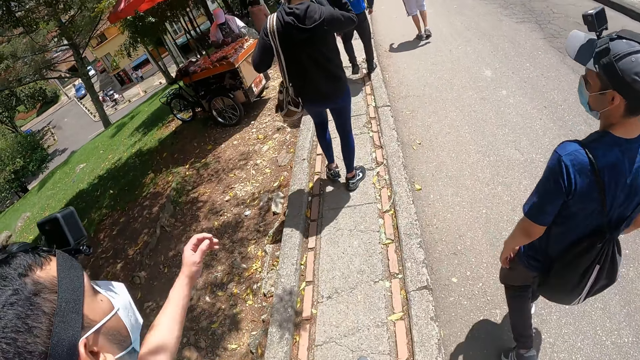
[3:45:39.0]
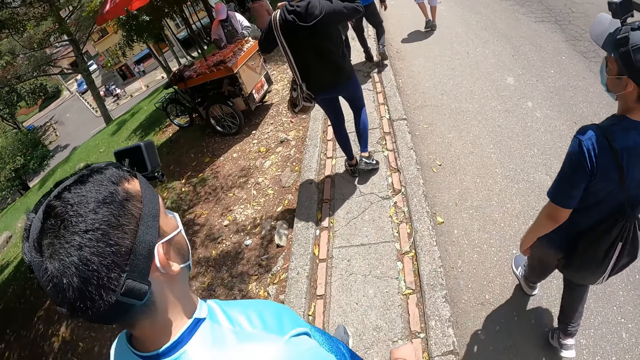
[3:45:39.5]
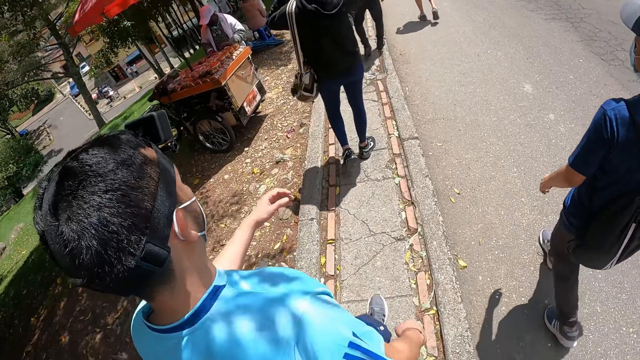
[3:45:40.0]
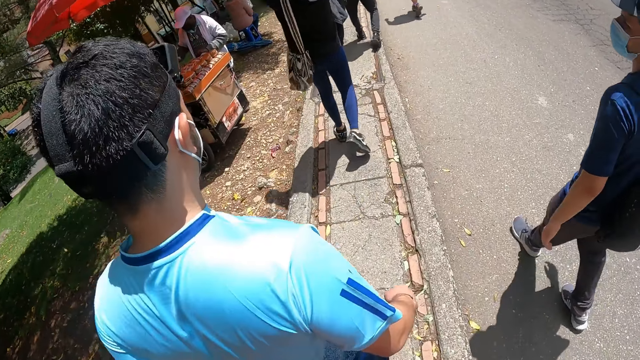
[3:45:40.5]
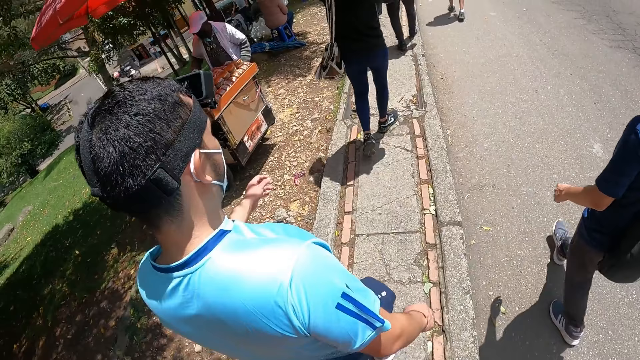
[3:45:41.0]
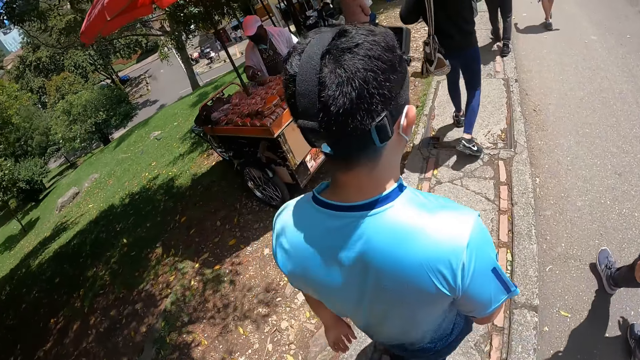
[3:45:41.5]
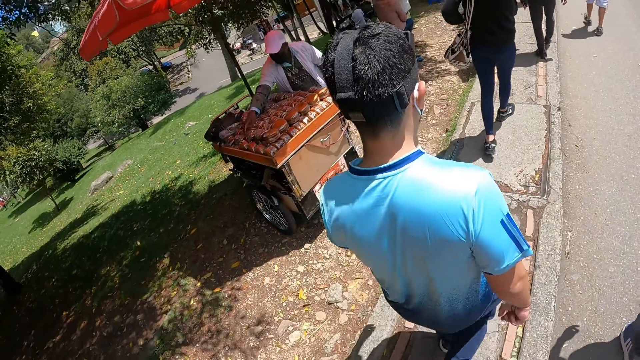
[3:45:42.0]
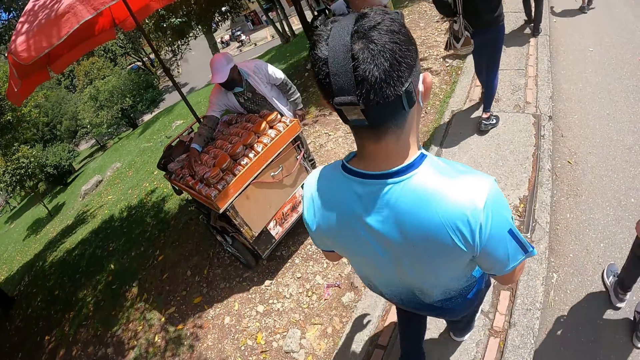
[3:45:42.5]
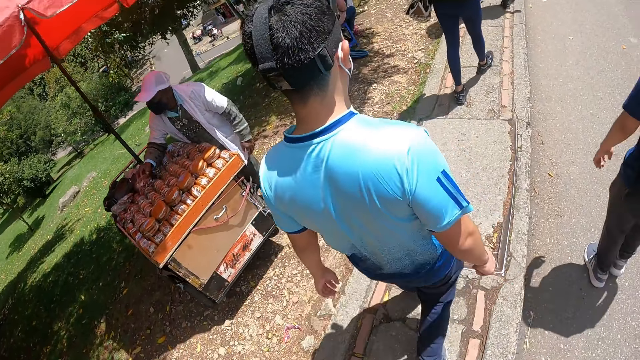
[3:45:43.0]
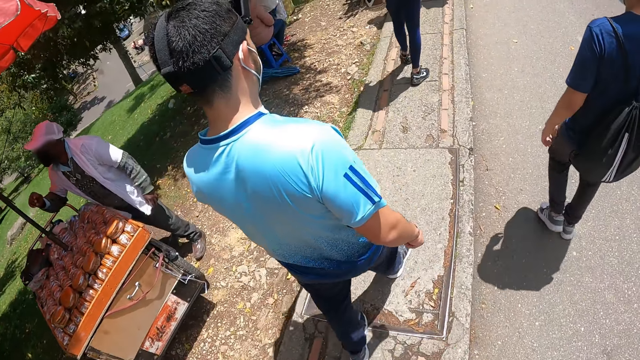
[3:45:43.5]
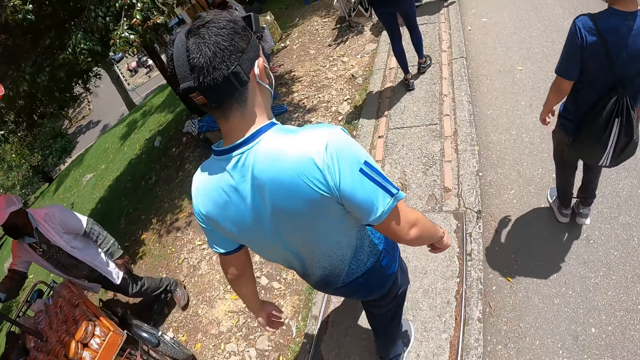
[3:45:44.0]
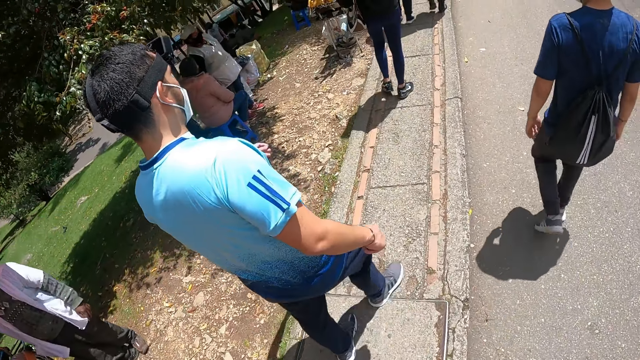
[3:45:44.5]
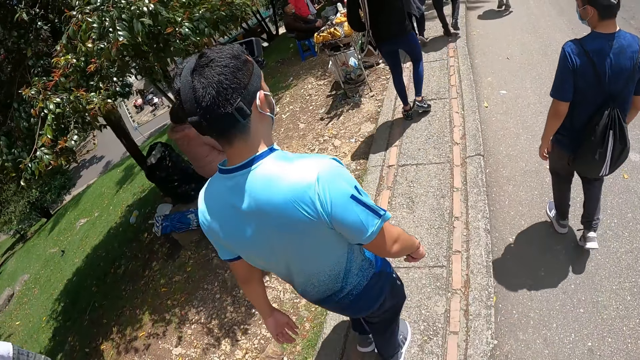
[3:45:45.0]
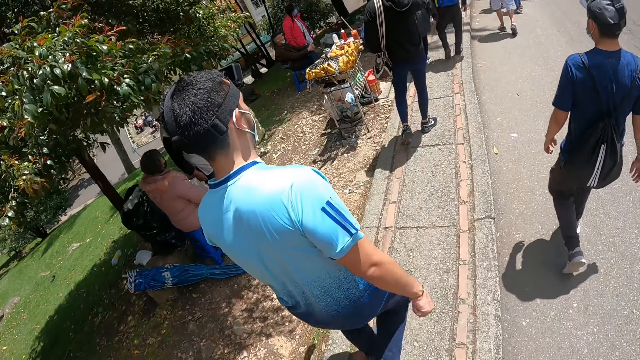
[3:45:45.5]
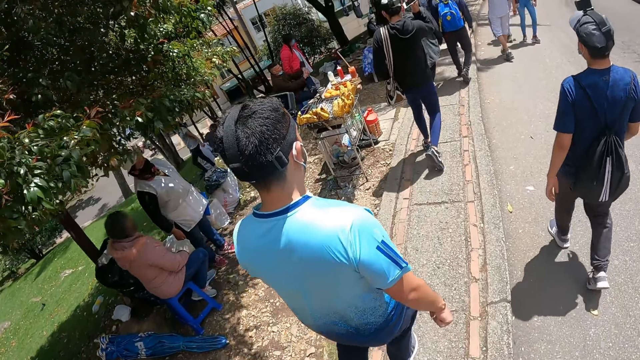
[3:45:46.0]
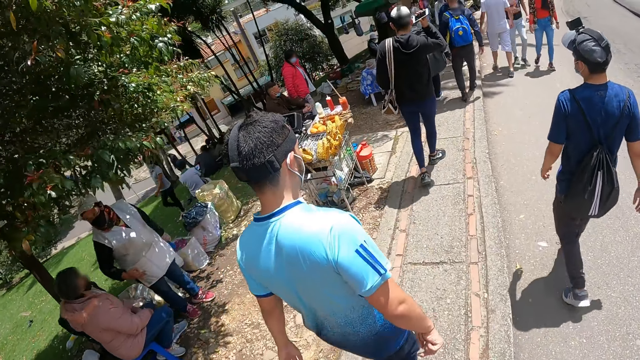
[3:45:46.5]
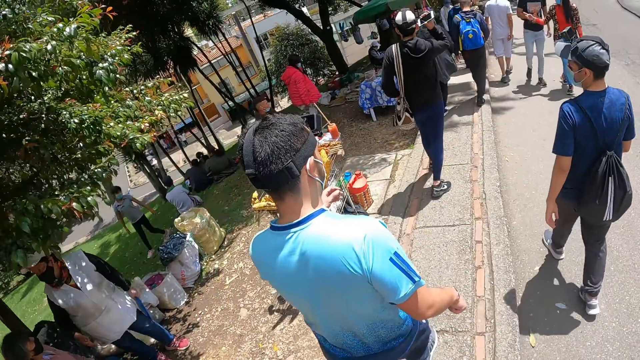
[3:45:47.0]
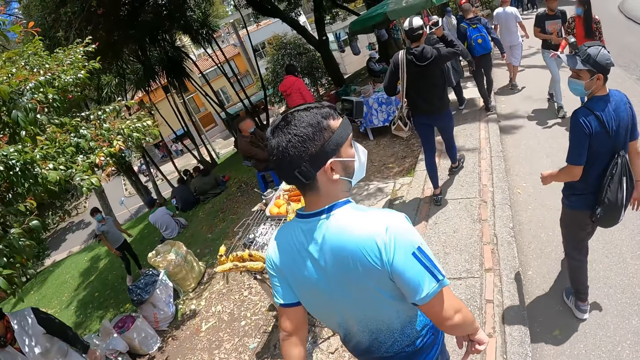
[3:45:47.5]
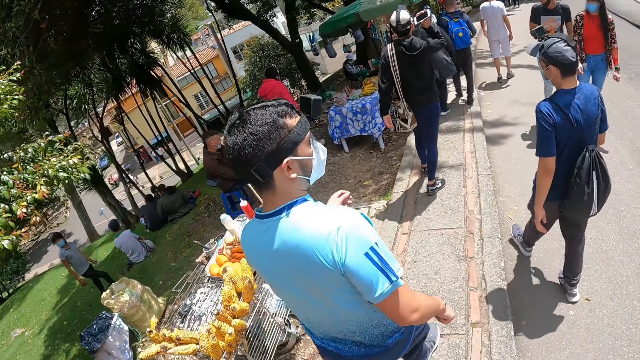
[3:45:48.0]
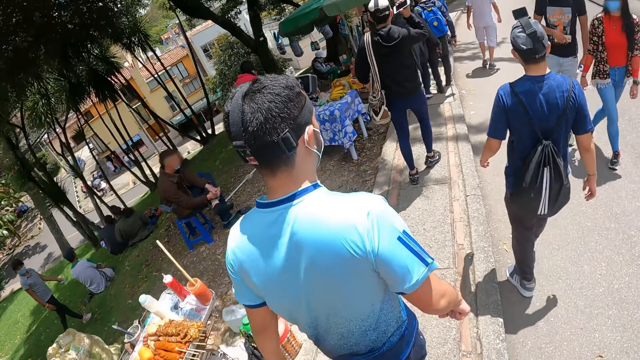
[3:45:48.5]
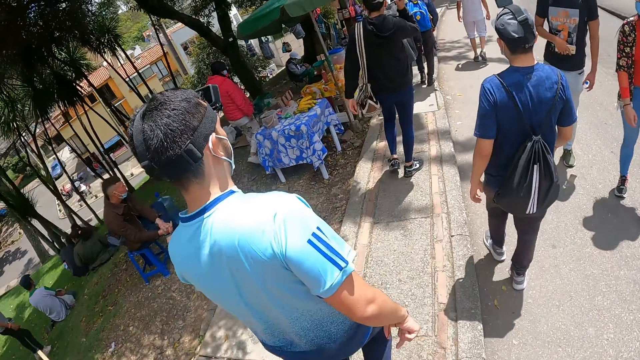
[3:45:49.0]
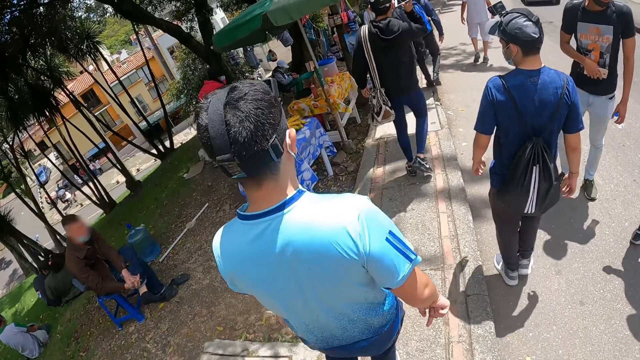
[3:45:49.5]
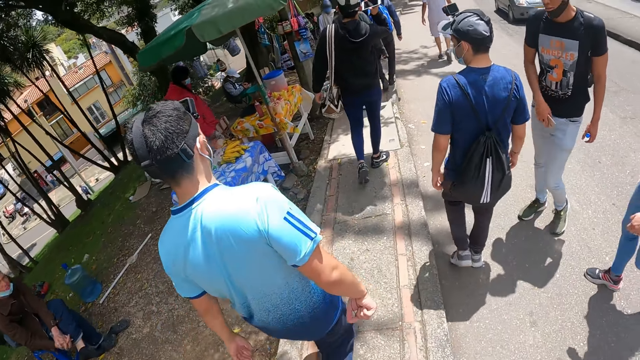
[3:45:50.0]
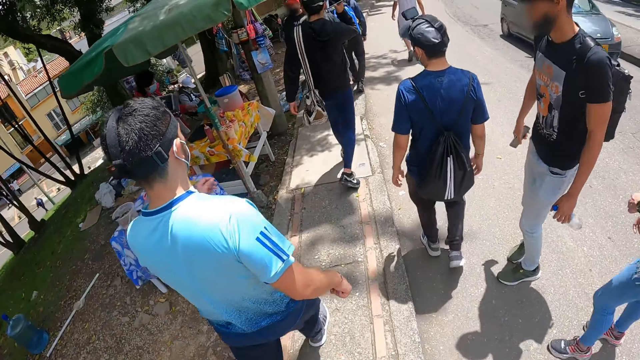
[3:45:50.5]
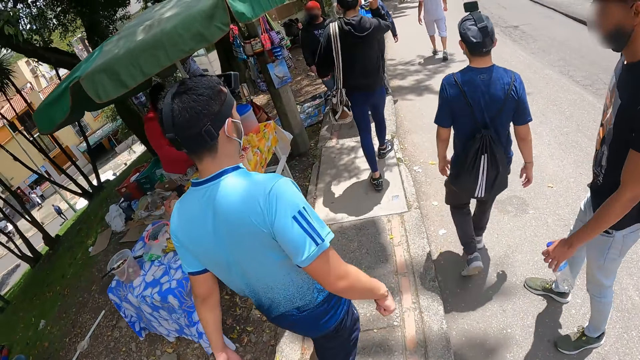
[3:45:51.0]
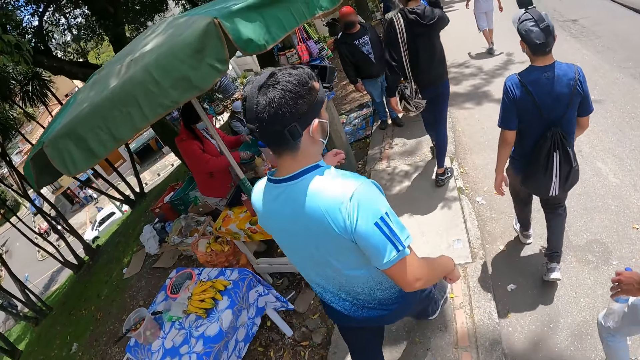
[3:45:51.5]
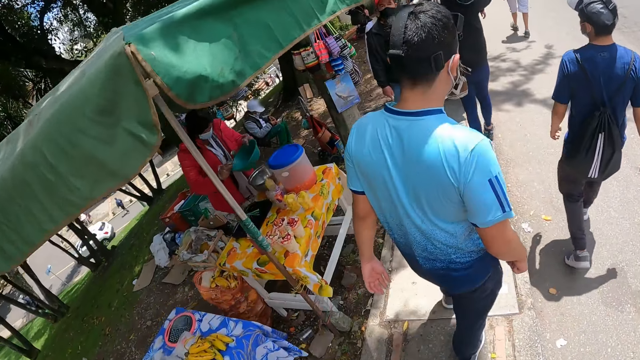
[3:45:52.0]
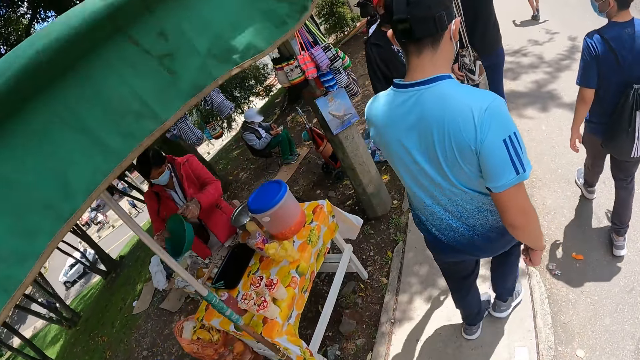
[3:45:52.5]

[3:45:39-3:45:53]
A woman and a man walk past the camera wearer.

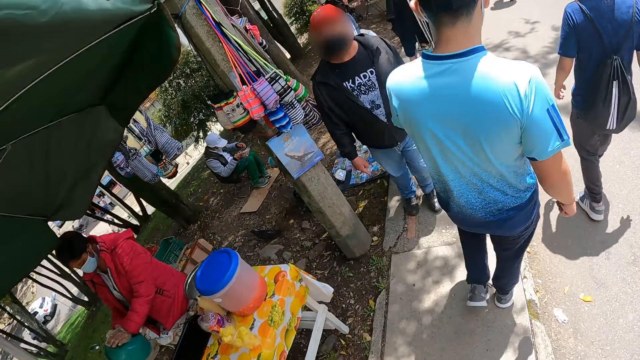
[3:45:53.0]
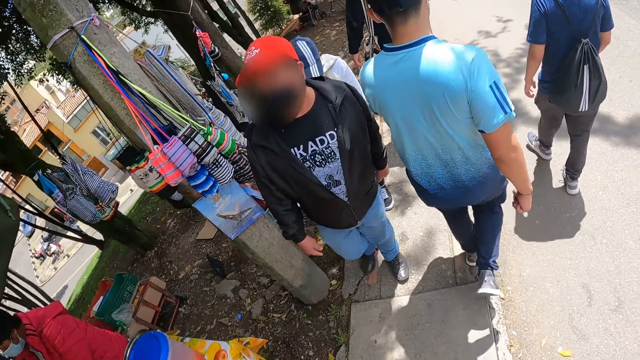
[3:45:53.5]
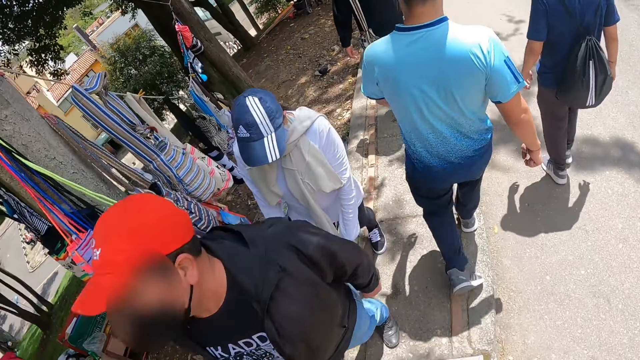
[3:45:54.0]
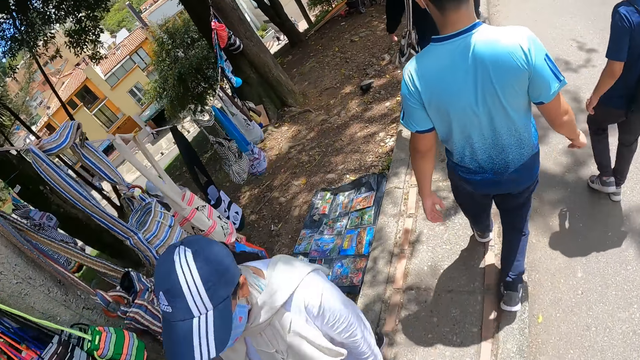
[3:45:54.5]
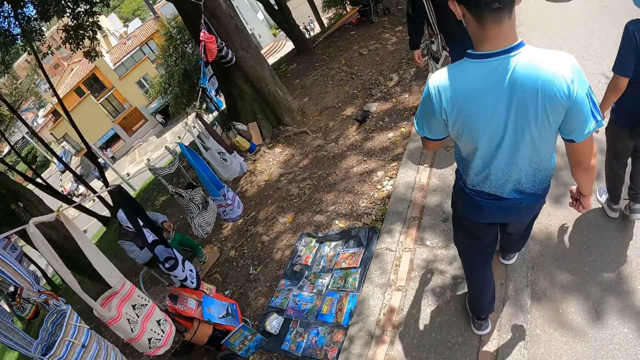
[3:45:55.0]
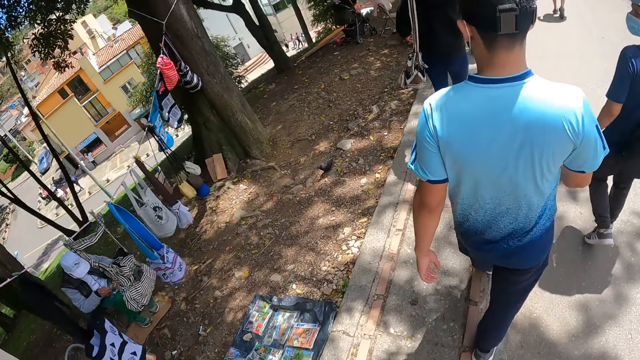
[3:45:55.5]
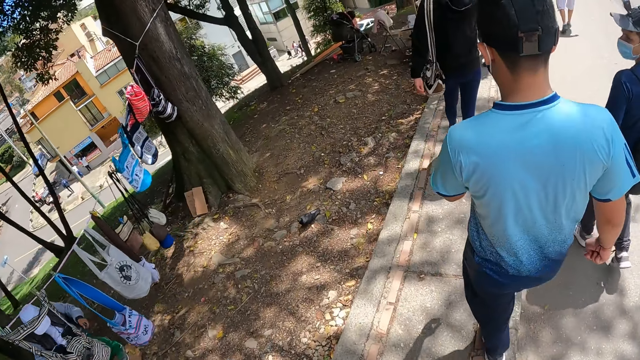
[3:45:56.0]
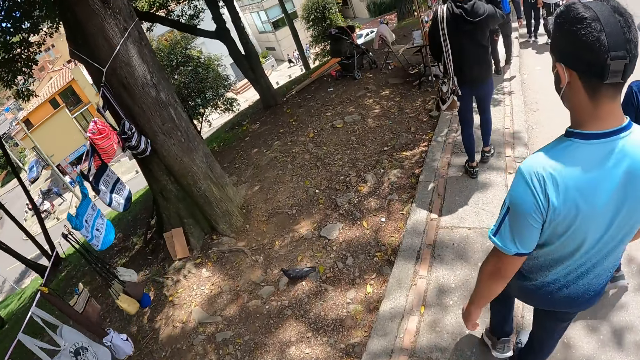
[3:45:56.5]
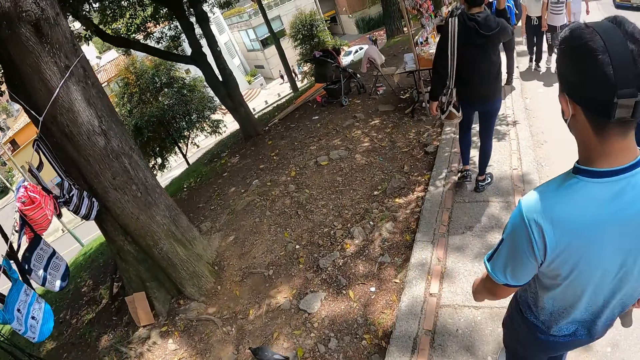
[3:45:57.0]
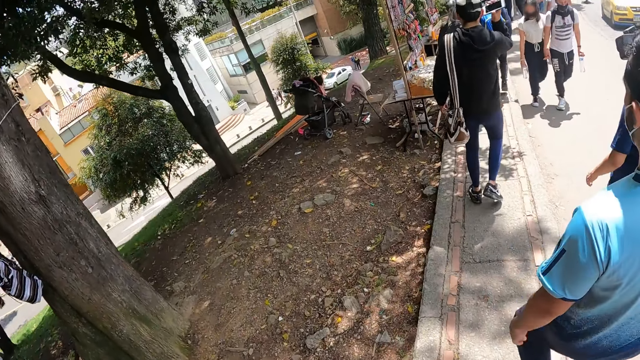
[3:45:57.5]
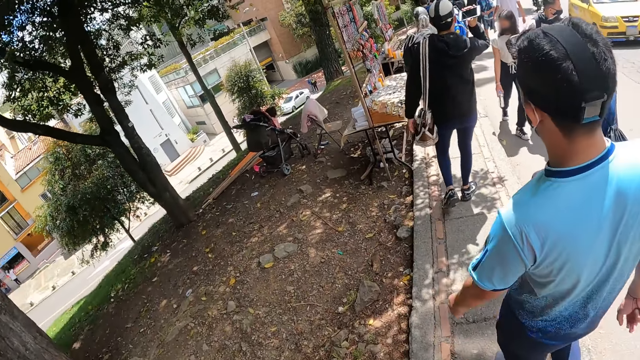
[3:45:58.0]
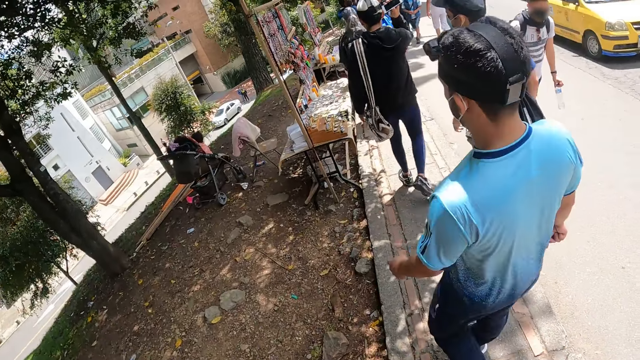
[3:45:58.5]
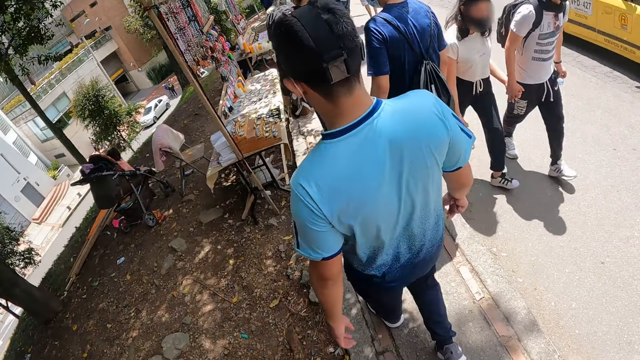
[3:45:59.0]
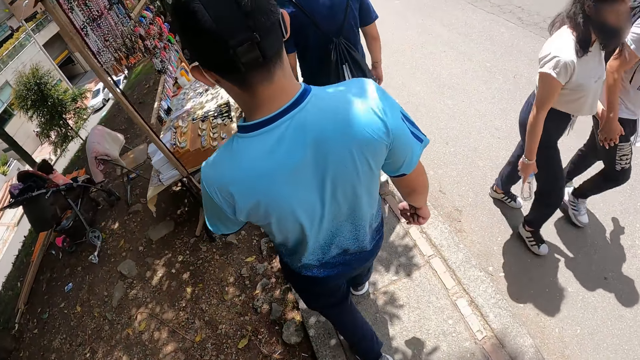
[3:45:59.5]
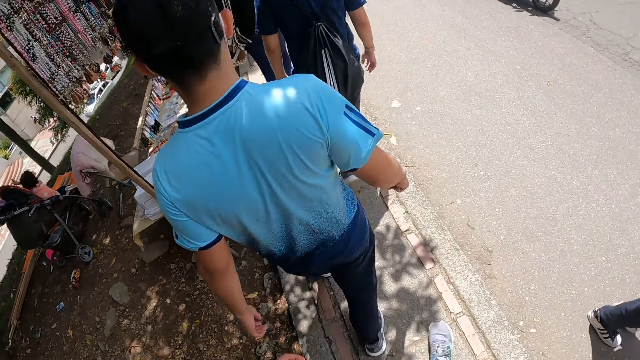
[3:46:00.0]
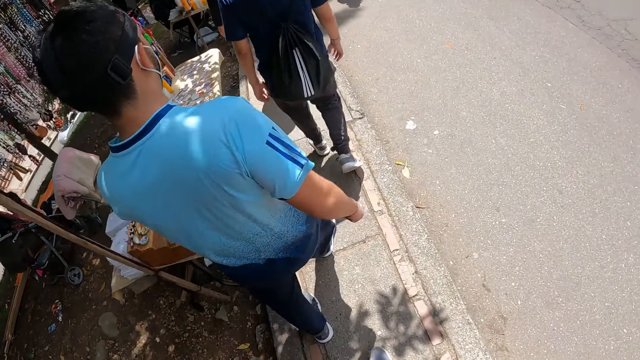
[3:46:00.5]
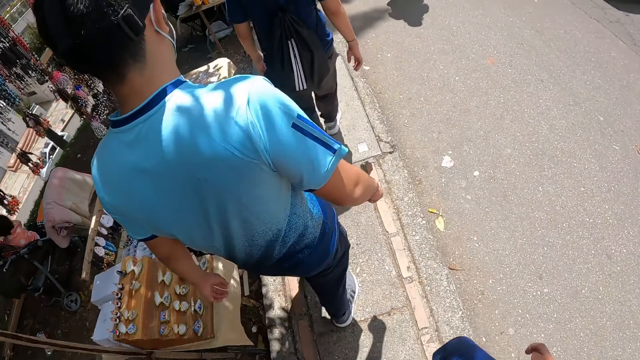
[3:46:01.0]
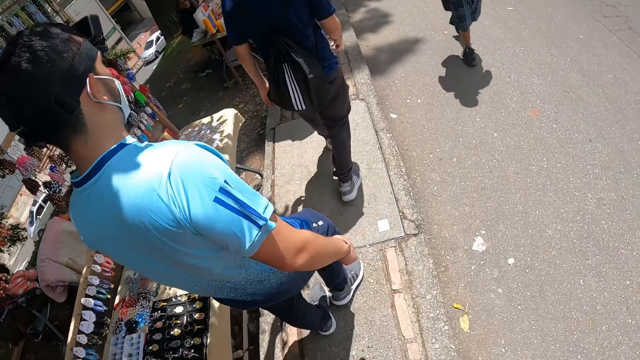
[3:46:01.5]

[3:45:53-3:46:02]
A woman and a man walk past the camera wearer.
